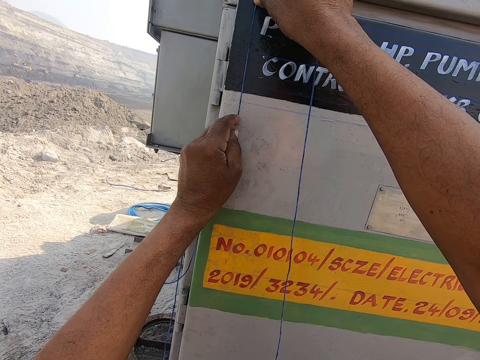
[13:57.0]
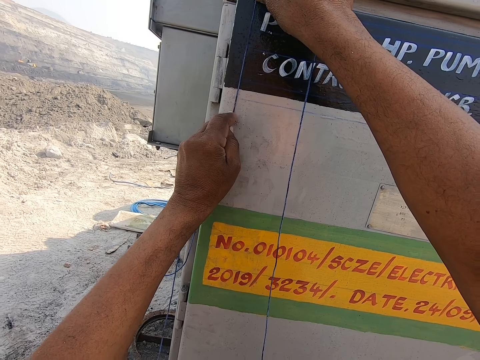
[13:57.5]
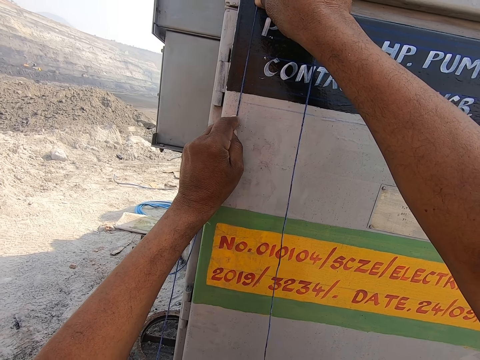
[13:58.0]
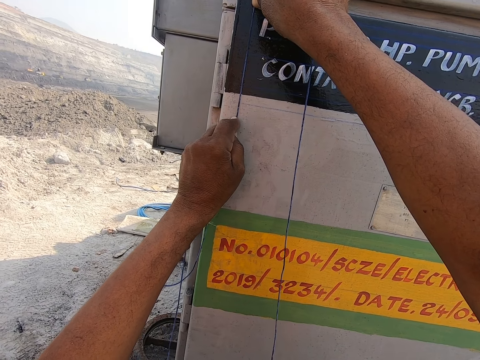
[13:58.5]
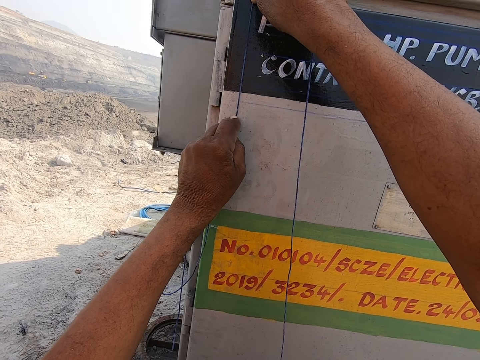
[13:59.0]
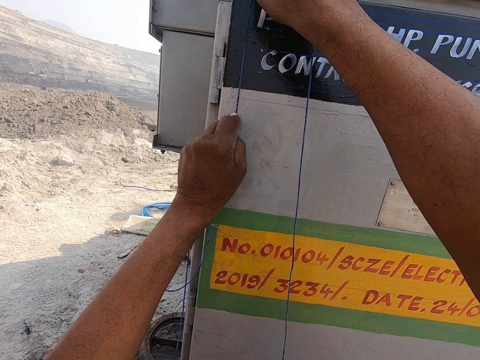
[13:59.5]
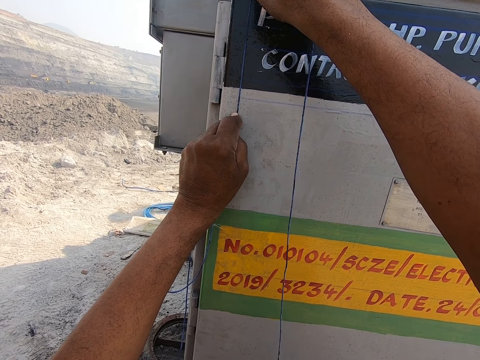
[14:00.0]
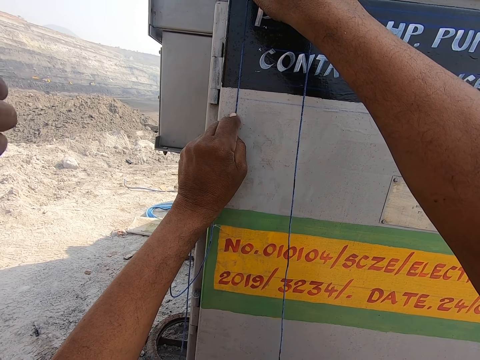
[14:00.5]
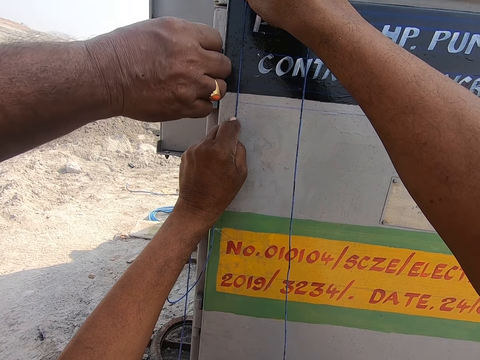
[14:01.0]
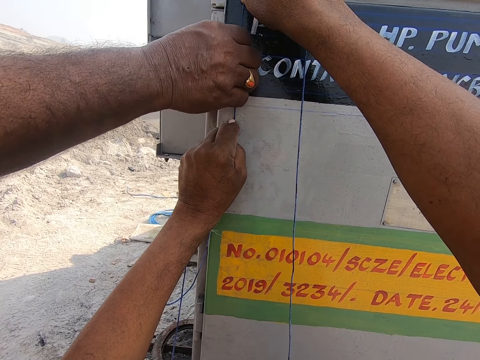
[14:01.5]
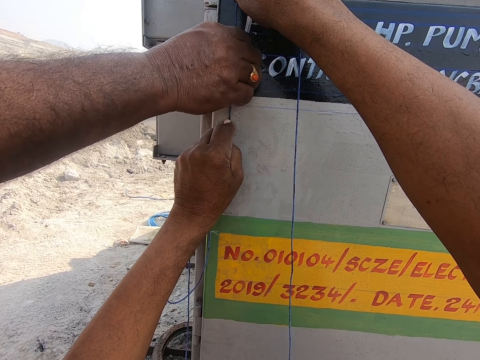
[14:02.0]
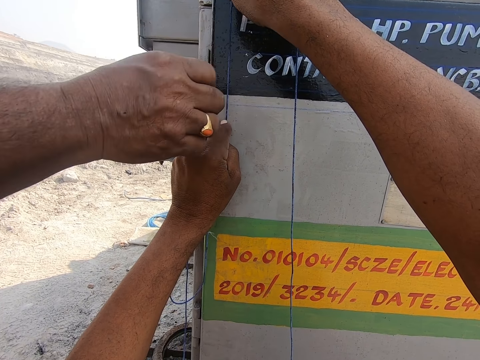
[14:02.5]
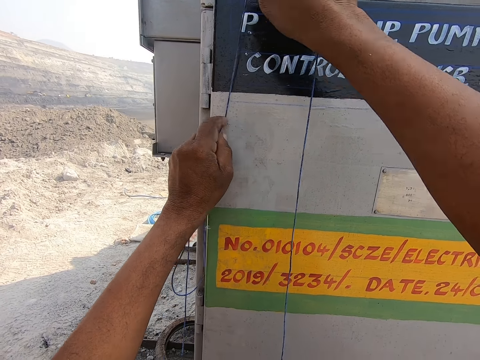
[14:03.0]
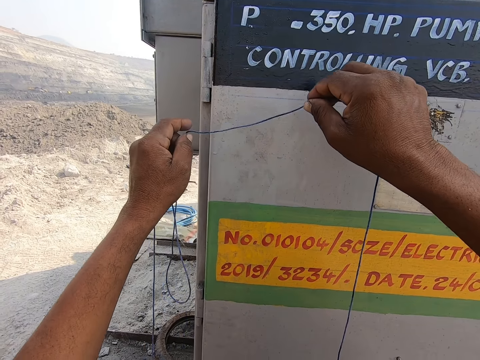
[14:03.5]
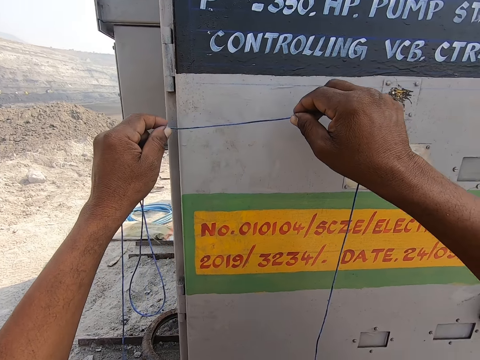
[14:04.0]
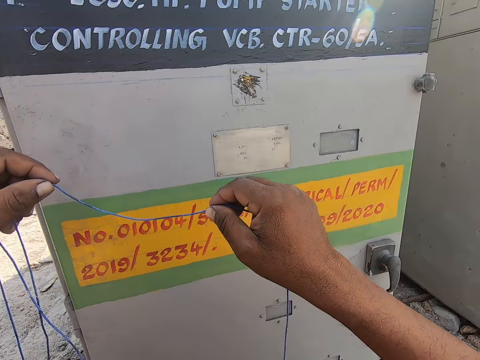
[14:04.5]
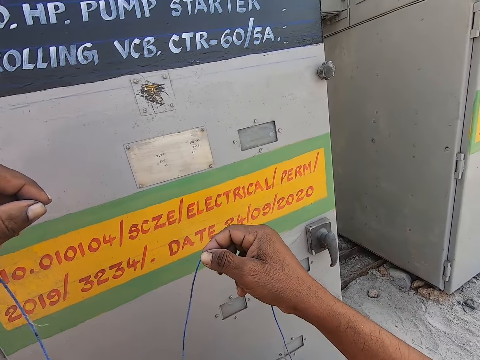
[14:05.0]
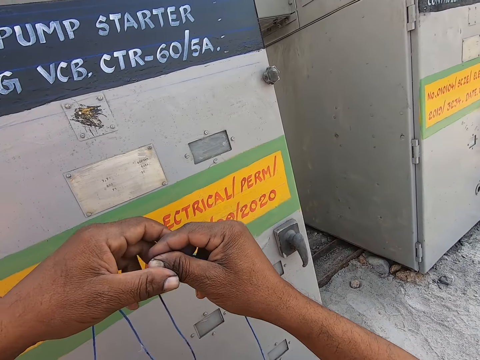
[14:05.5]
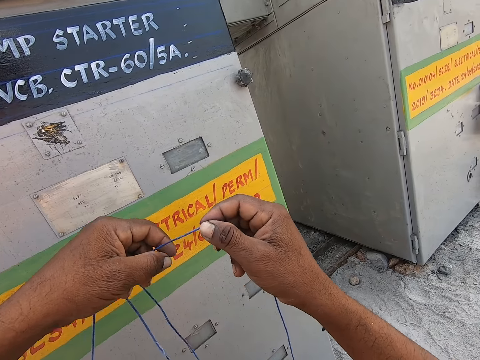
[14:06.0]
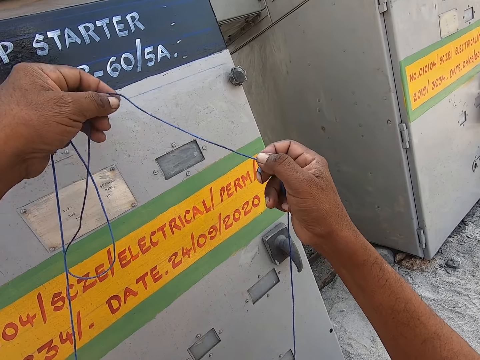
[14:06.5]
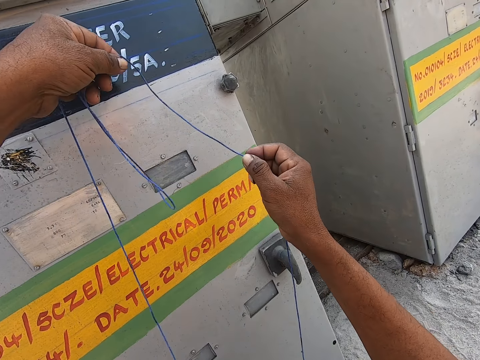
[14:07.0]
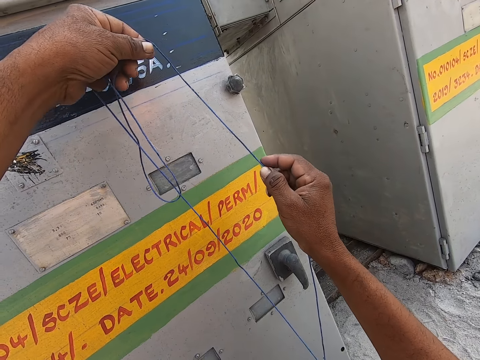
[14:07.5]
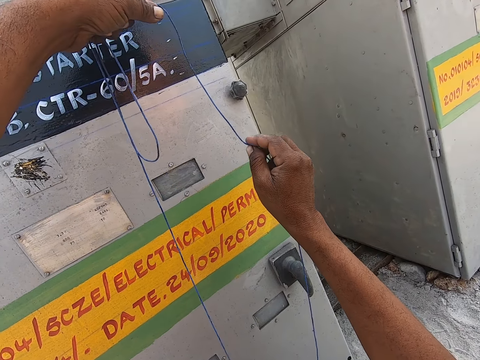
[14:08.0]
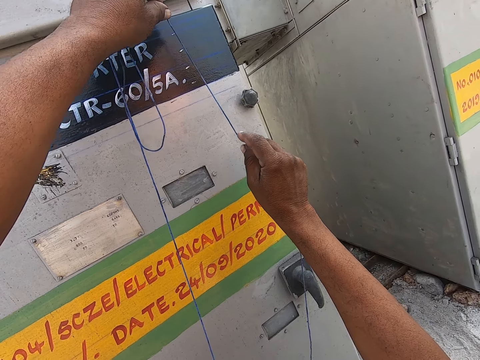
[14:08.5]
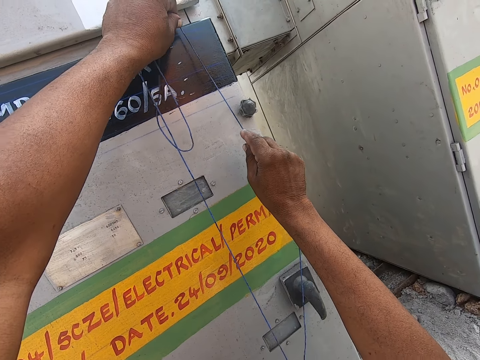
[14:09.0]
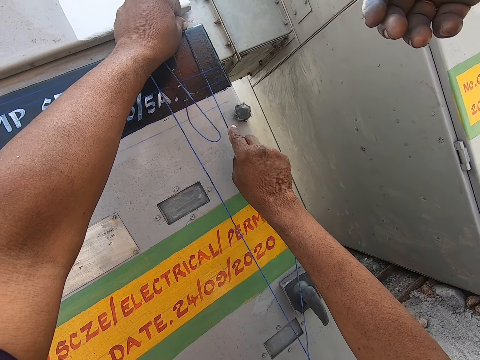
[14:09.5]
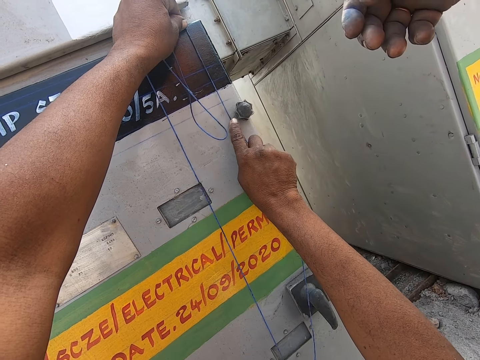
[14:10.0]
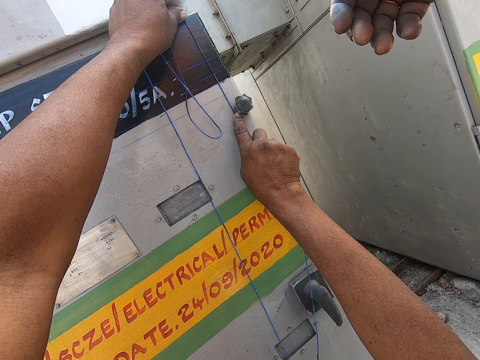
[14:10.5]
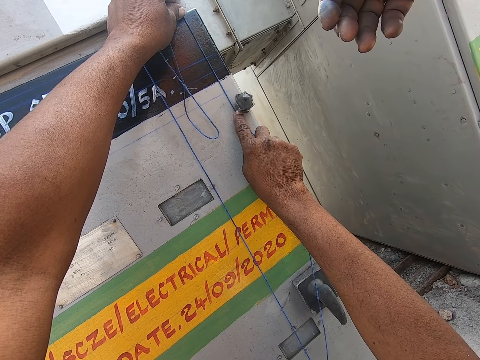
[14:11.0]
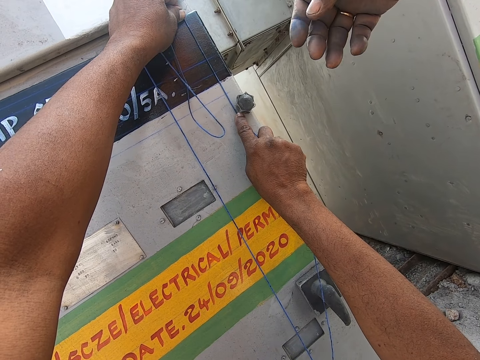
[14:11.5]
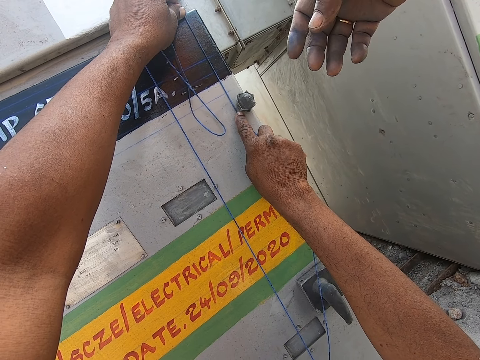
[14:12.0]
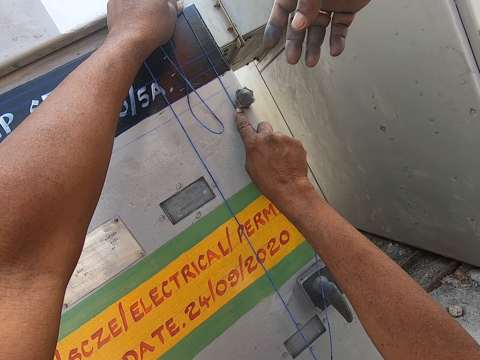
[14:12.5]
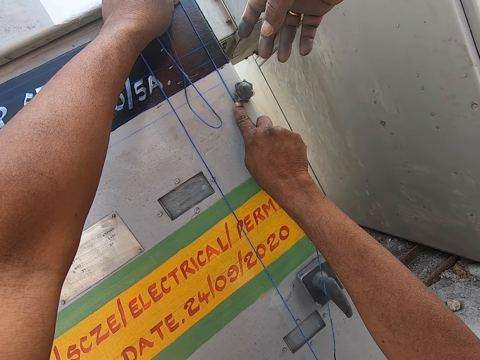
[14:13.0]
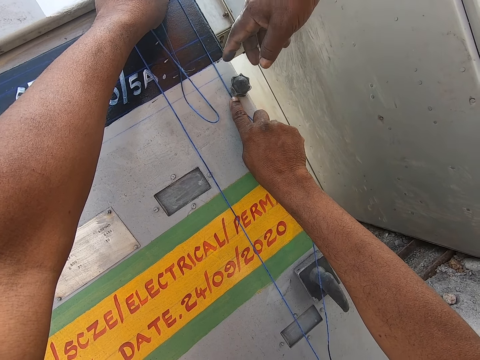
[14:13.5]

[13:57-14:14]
The camera wearer measures a length on the pump starter.

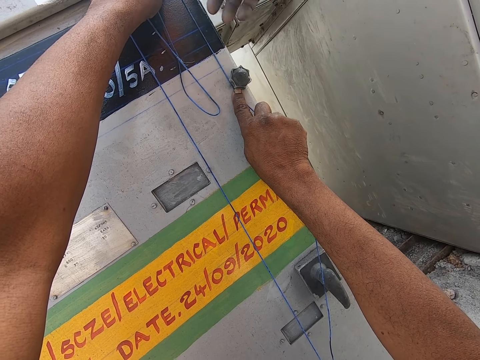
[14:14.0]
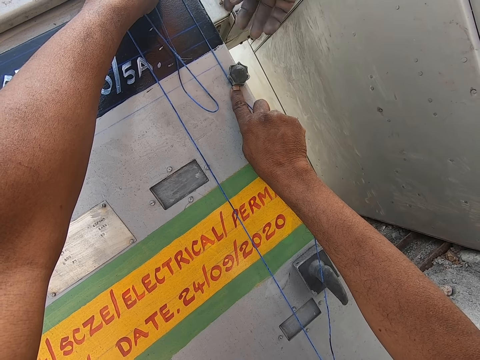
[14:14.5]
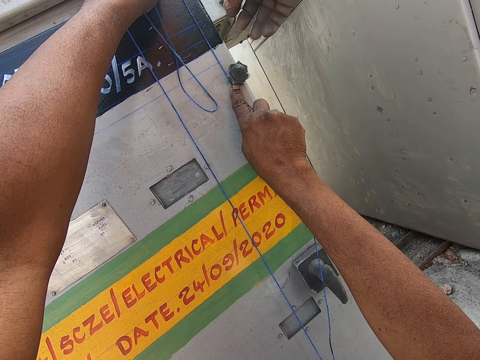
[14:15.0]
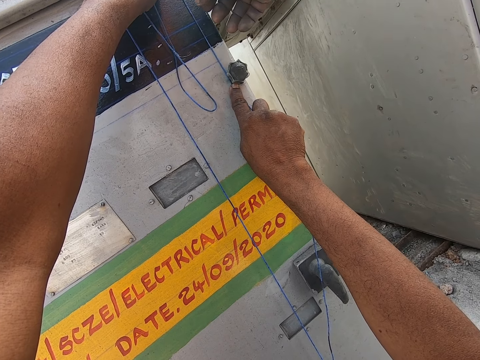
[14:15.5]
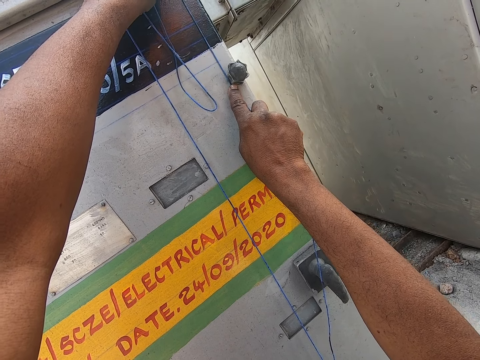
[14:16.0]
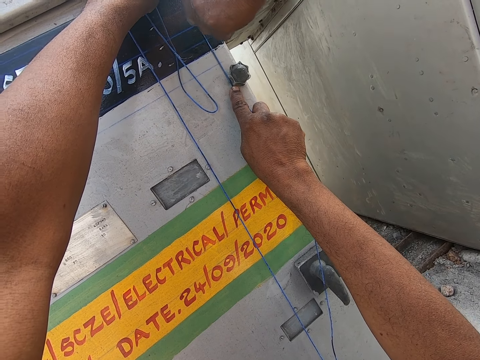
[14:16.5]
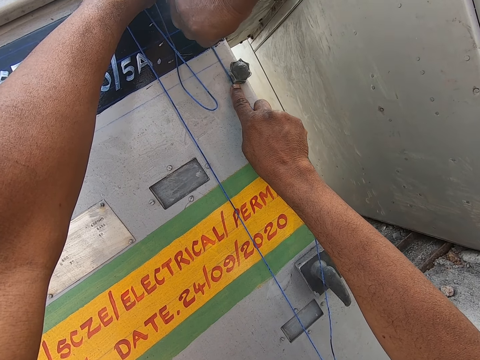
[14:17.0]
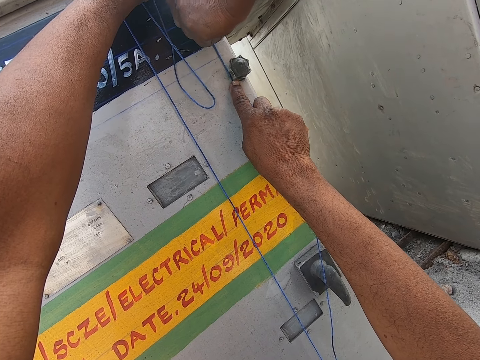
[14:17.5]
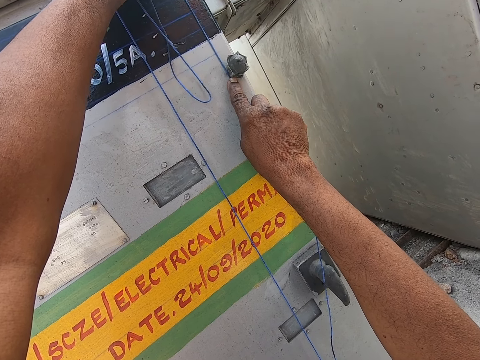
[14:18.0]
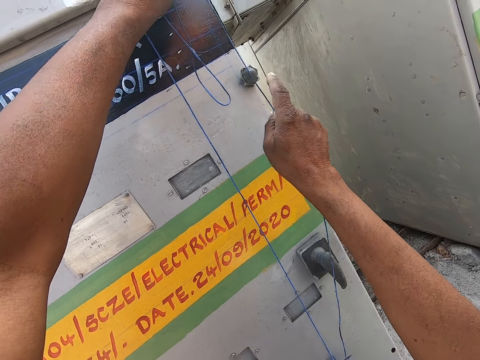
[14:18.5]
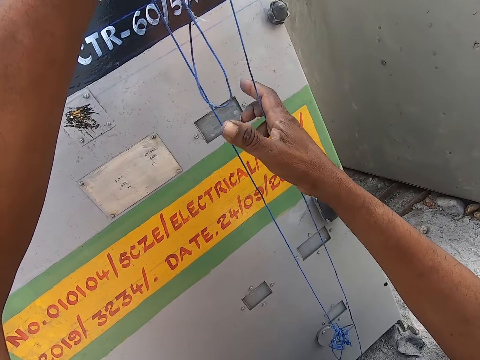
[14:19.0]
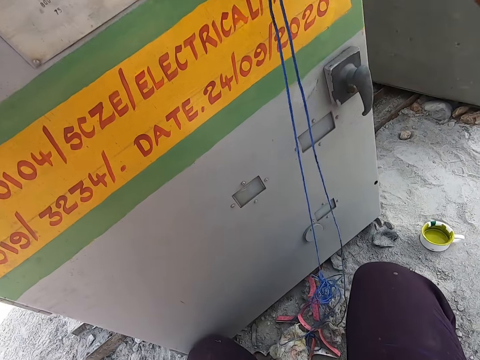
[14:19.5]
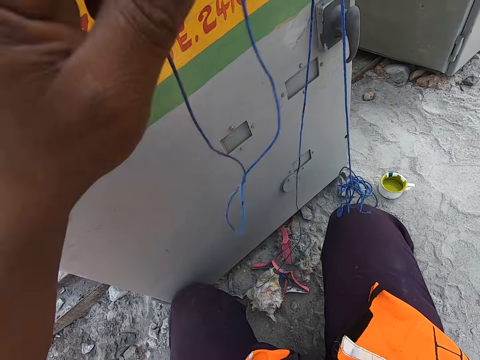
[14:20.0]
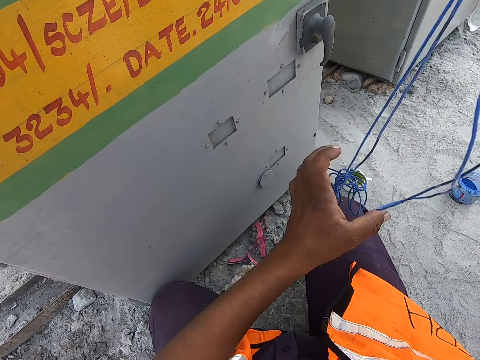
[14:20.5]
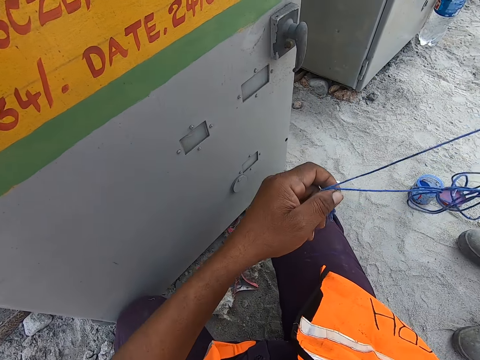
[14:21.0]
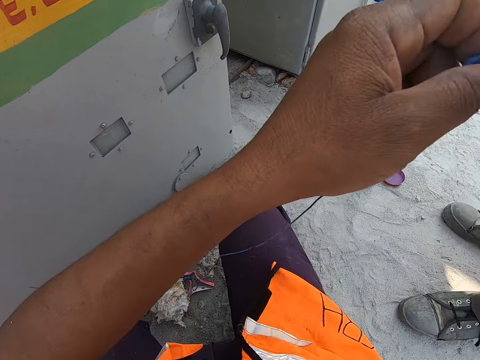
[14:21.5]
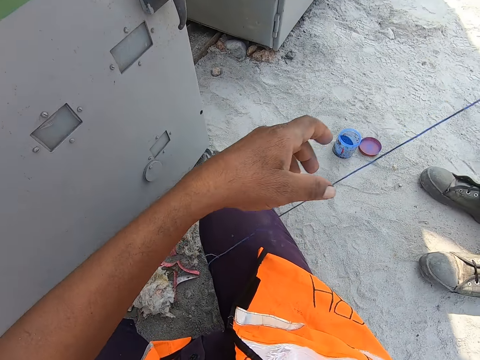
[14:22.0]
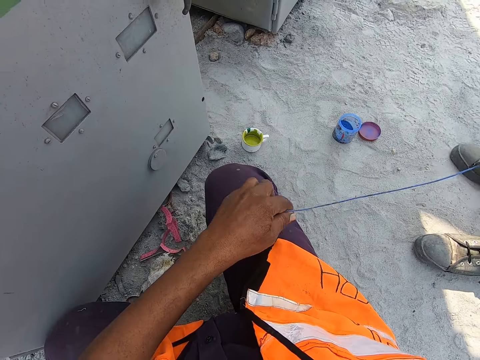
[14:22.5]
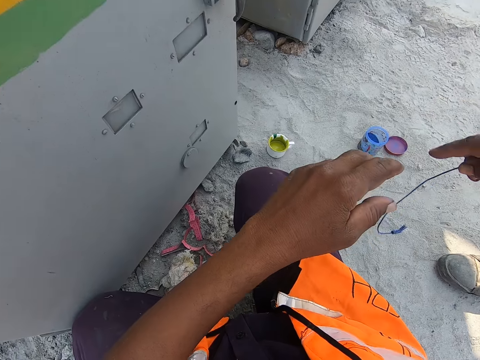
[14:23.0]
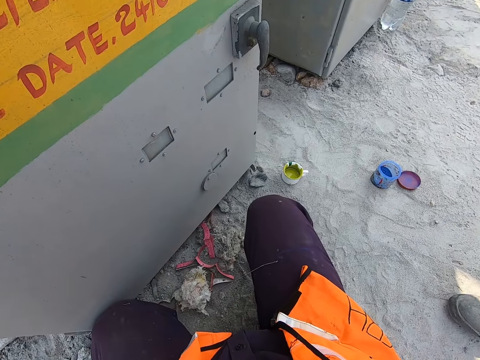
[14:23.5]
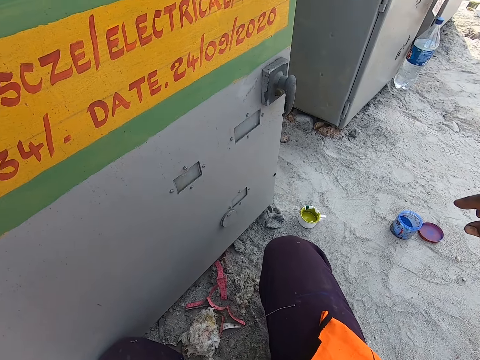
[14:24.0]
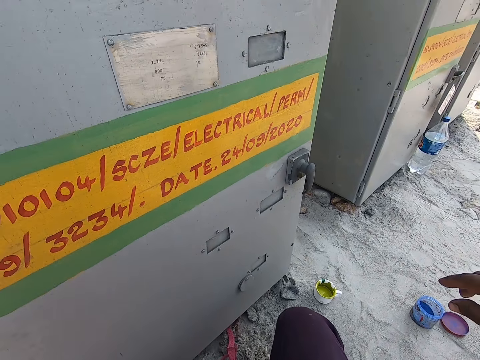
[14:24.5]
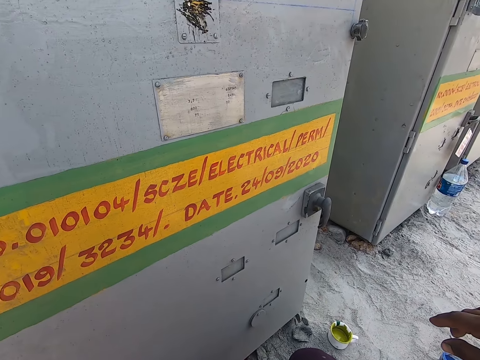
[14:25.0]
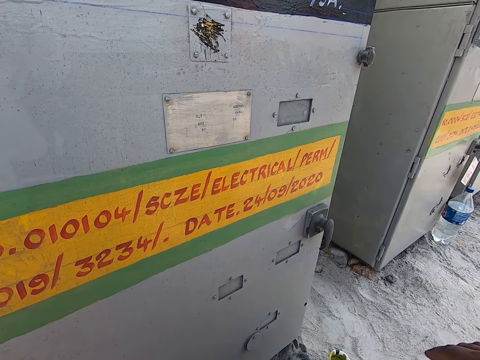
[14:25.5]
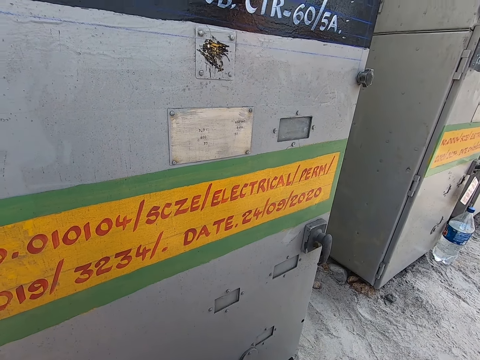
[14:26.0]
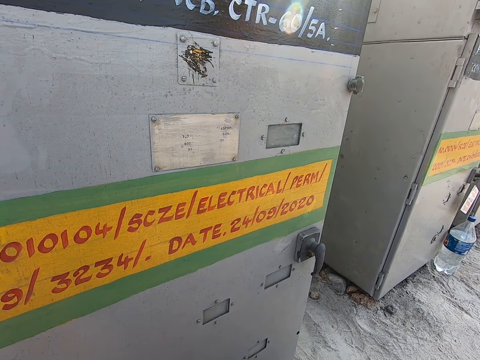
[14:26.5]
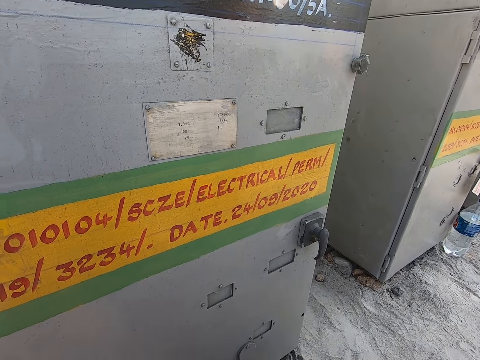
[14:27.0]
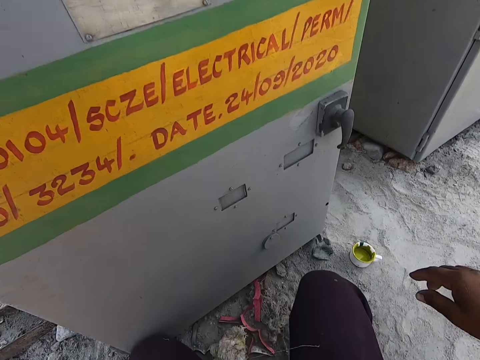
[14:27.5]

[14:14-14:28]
The camera wearer holds the thread. They pull the thread. They look around the field.
